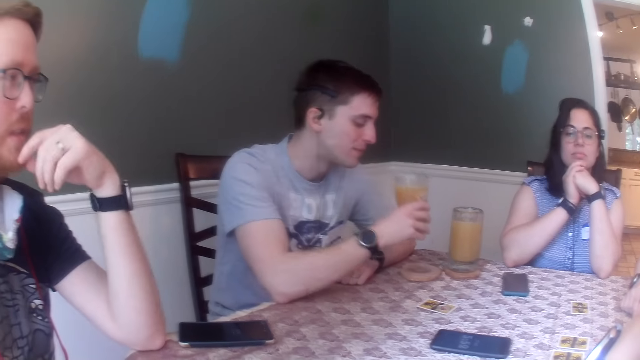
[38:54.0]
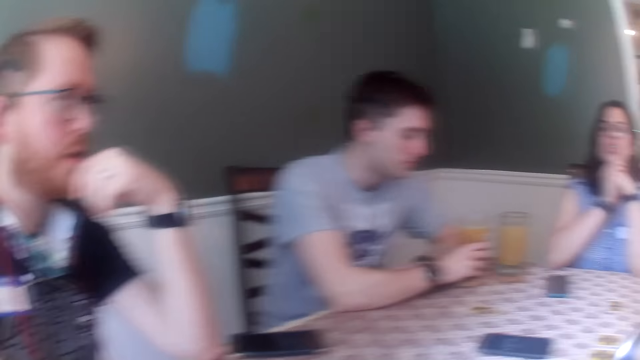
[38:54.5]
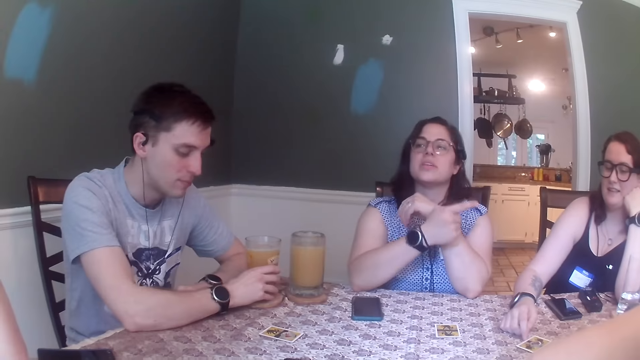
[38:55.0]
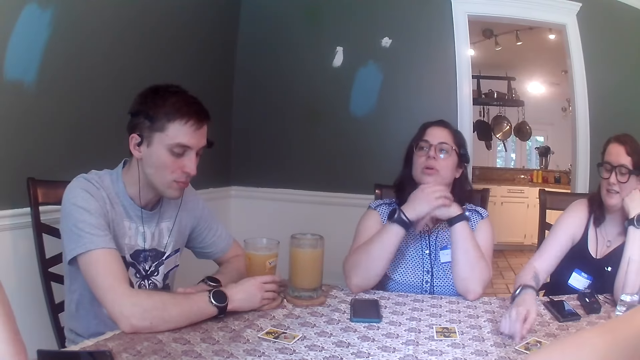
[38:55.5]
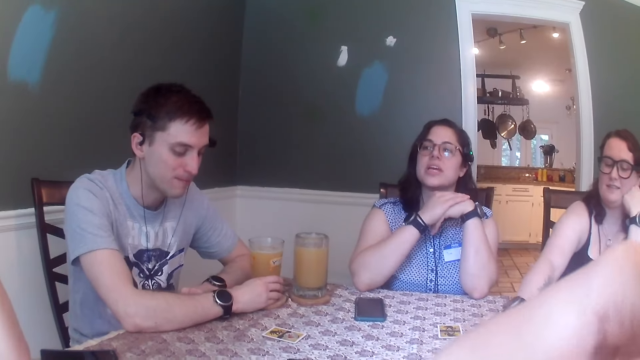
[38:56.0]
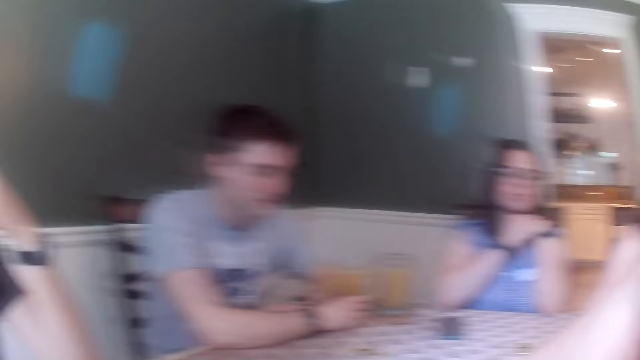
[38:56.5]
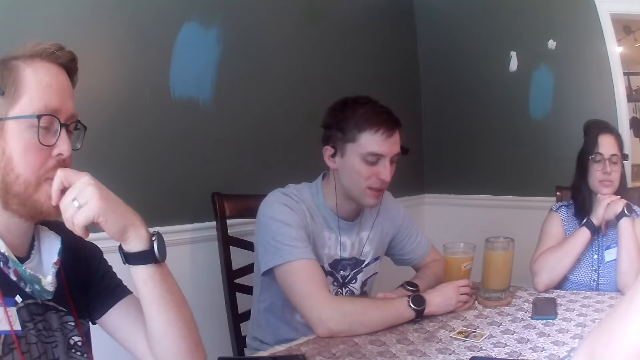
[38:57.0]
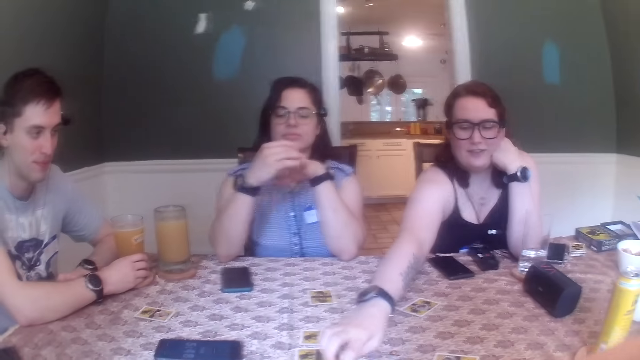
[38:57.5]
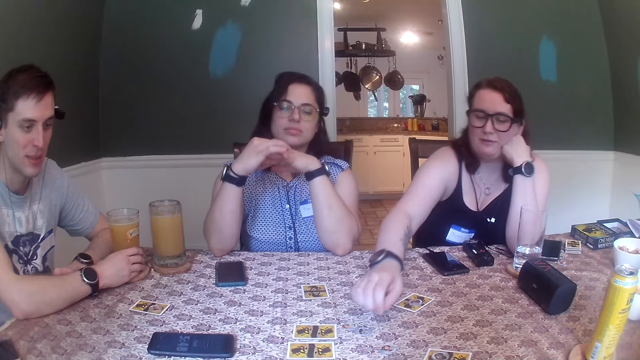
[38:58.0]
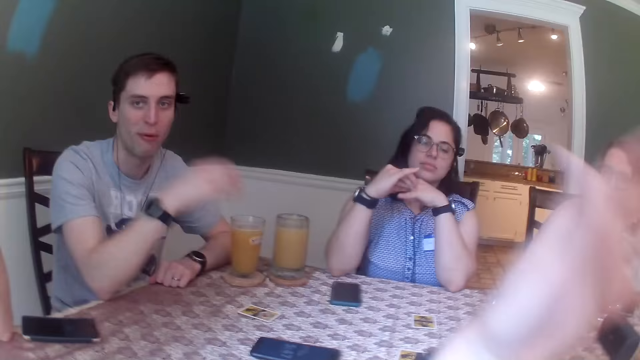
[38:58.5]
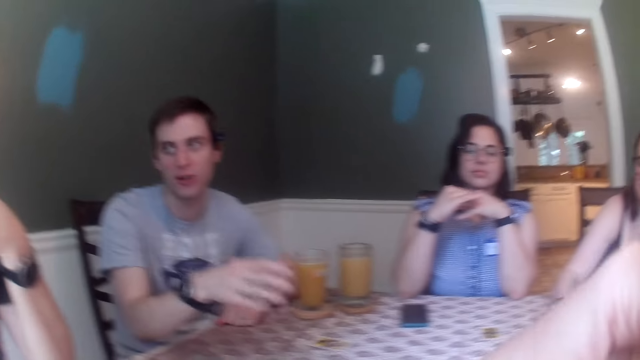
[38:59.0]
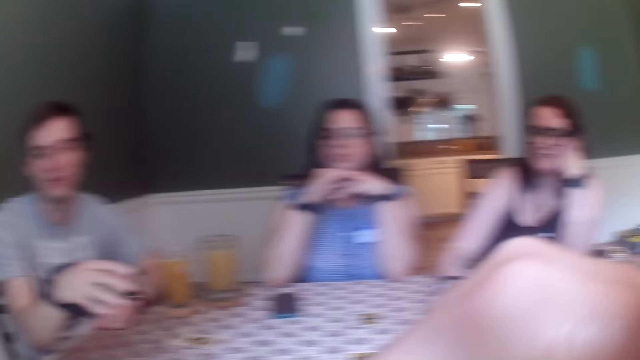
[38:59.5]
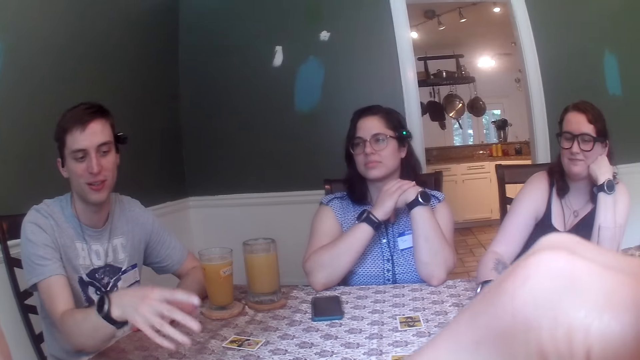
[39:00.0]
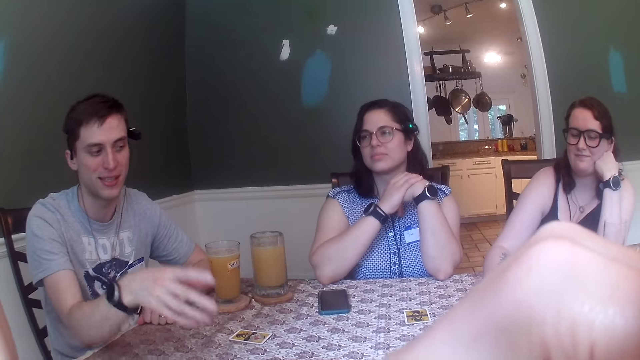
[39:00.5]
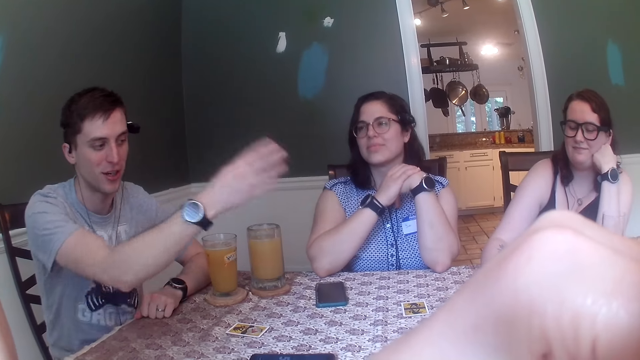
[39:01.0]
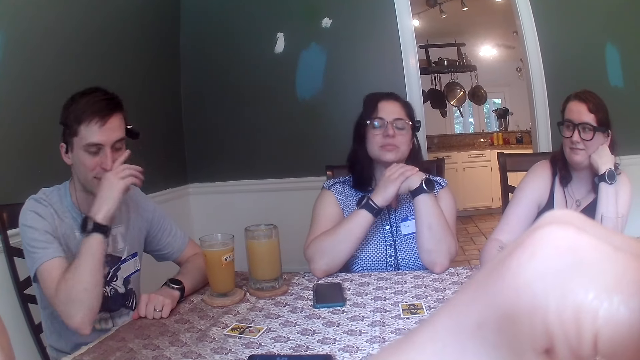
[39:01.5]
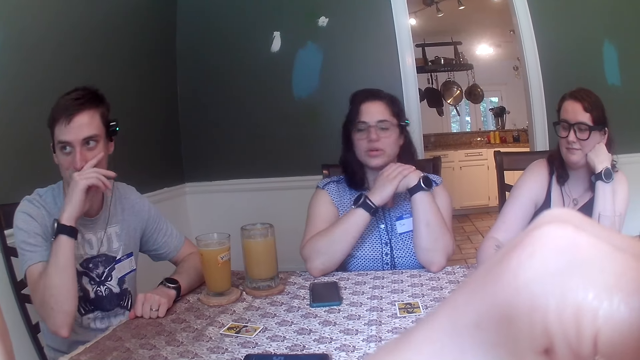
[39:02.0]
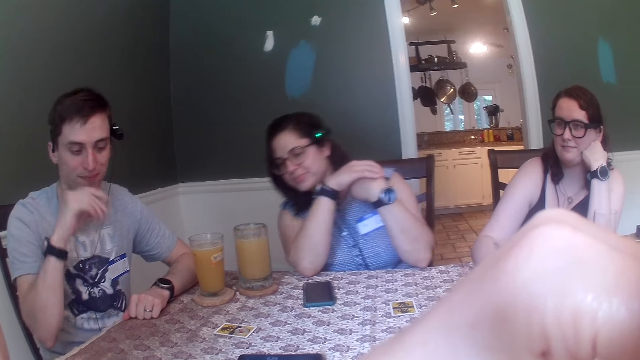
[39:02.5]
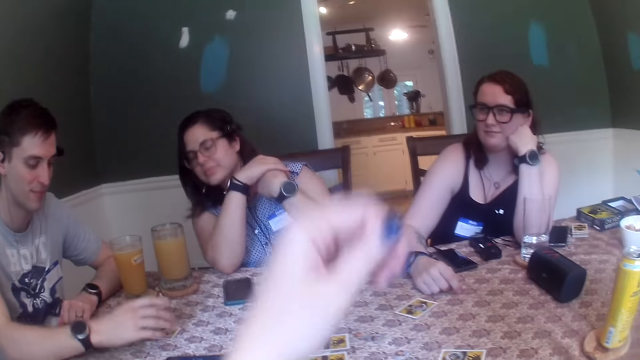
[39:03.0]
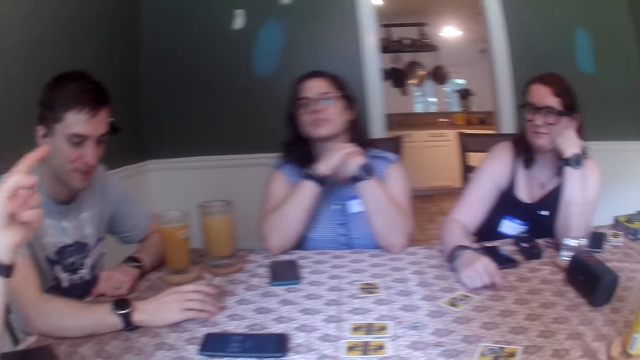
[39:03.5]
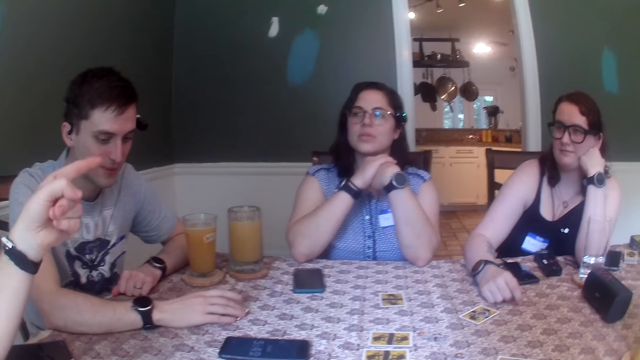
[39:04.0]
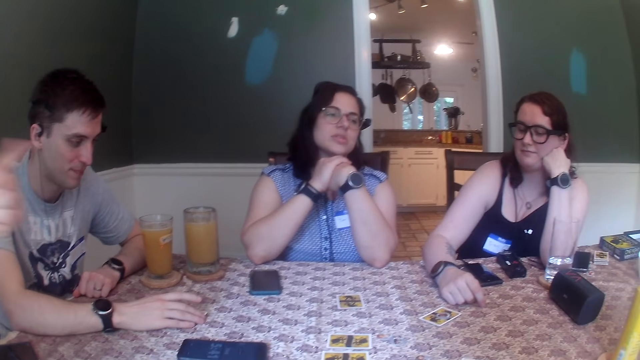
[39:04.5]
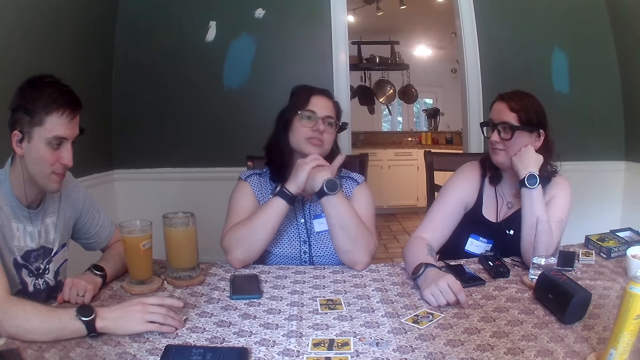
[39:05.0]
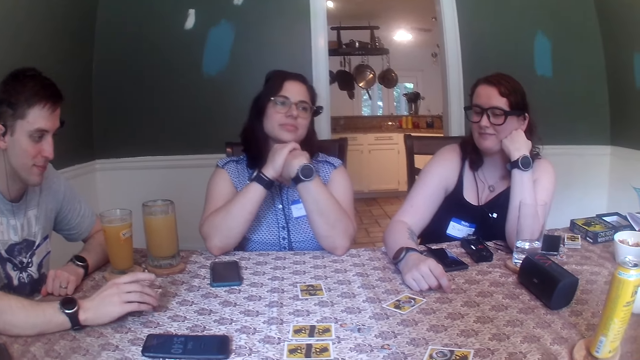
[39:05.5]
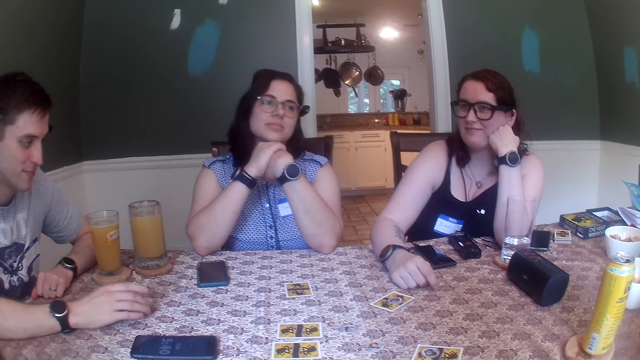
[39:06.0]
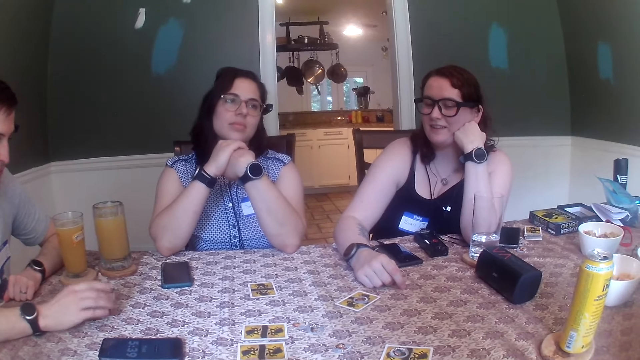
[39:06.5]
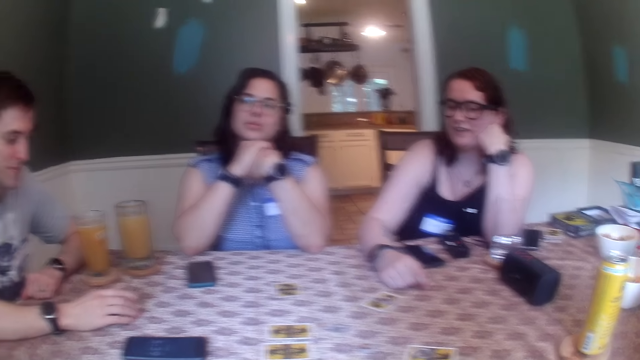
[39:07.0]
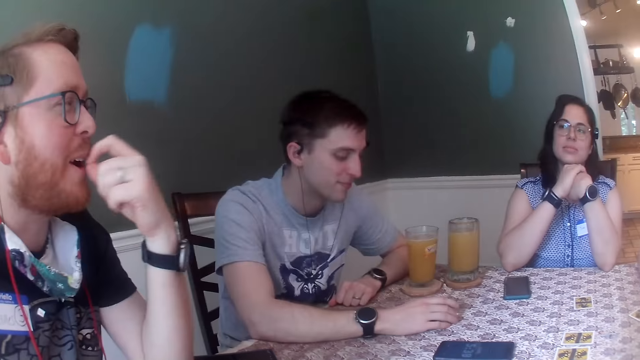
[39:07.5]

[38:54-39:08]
A man drops the glass of juice on the coaster on the table with his right hand. A woman picks a token with her right hand. The first man converses with another man. Another woman converses with the second man. The first man moves the card together with the tile on the table with his right hand.

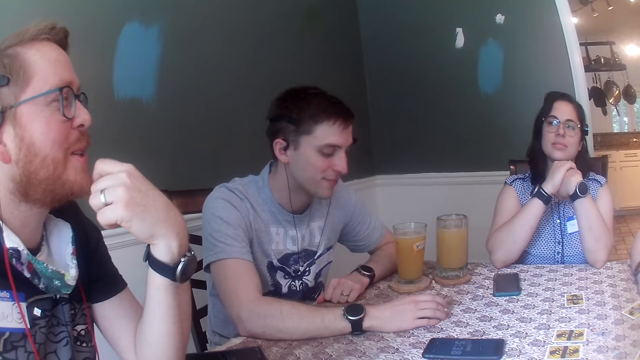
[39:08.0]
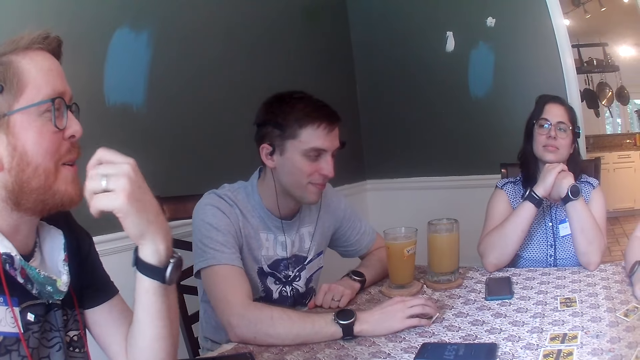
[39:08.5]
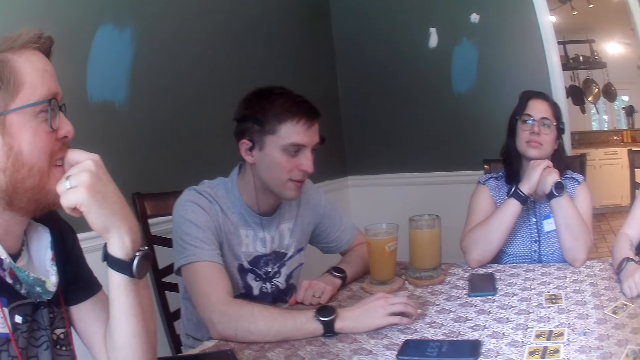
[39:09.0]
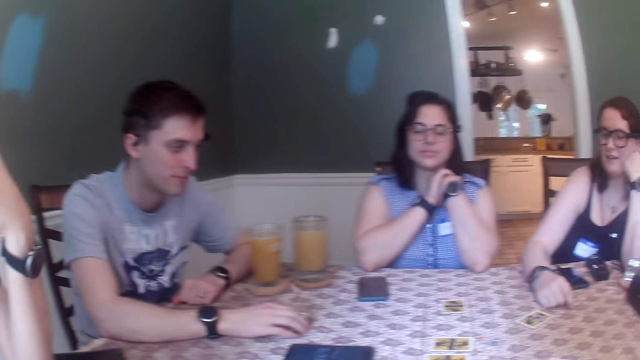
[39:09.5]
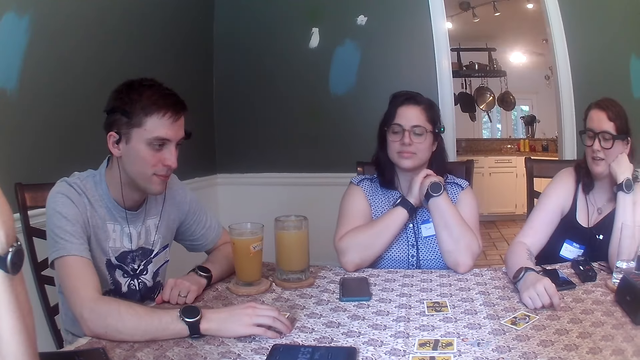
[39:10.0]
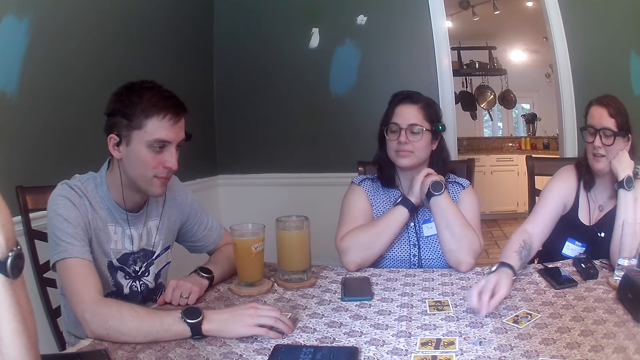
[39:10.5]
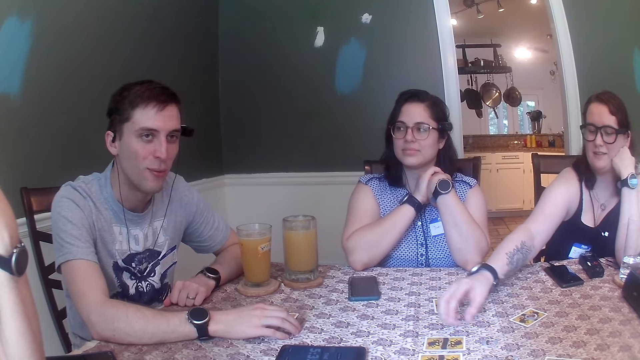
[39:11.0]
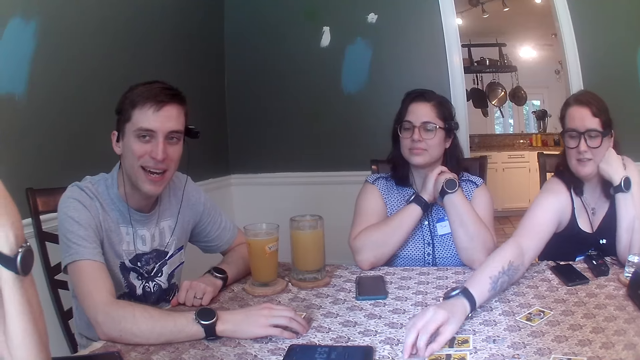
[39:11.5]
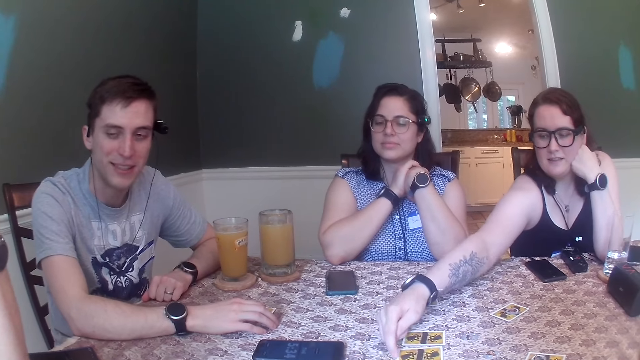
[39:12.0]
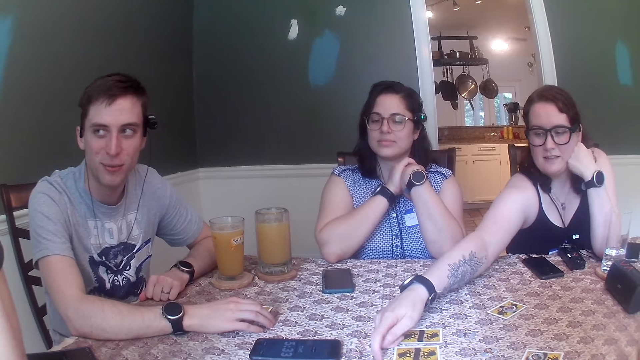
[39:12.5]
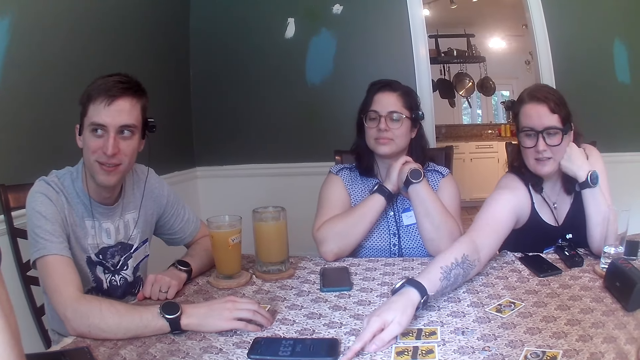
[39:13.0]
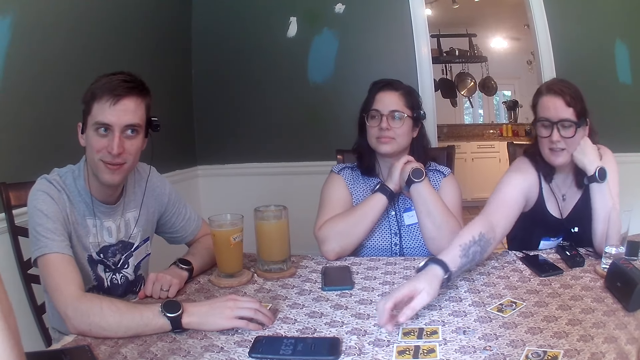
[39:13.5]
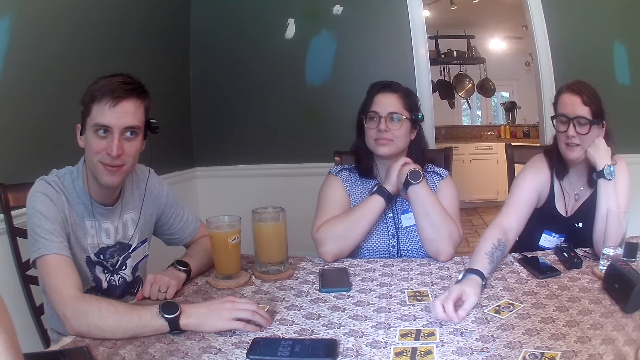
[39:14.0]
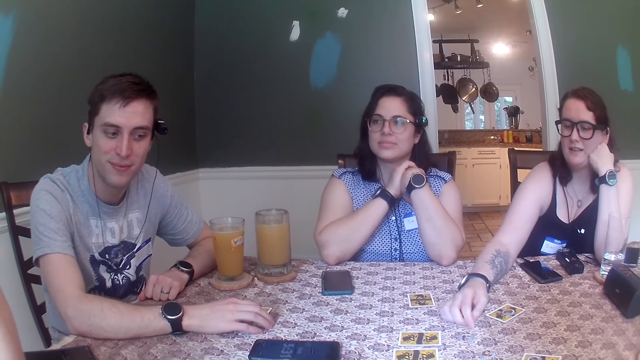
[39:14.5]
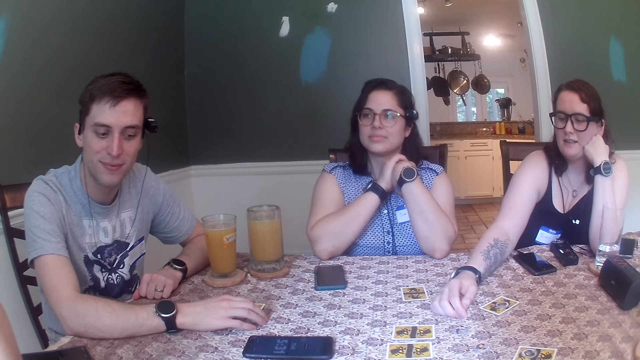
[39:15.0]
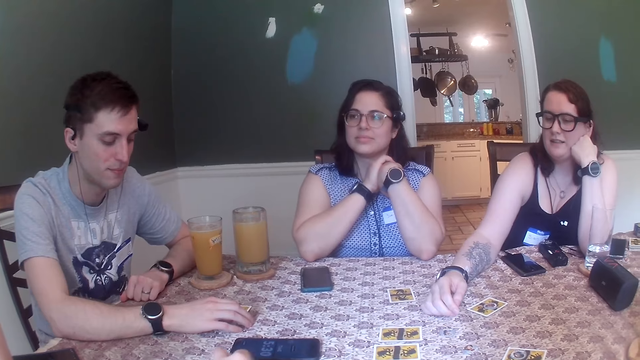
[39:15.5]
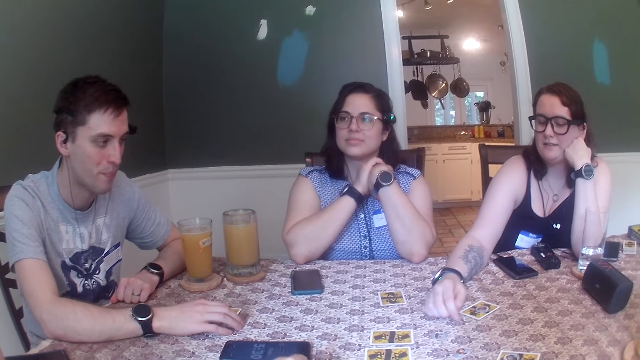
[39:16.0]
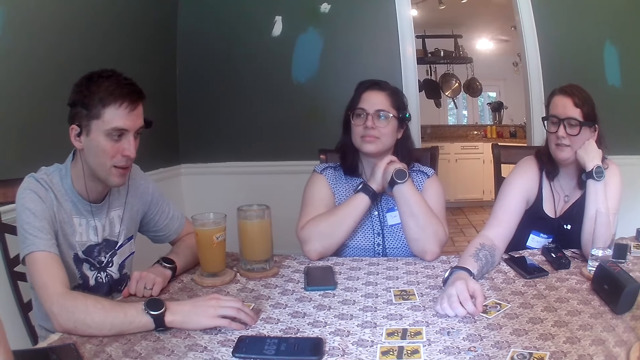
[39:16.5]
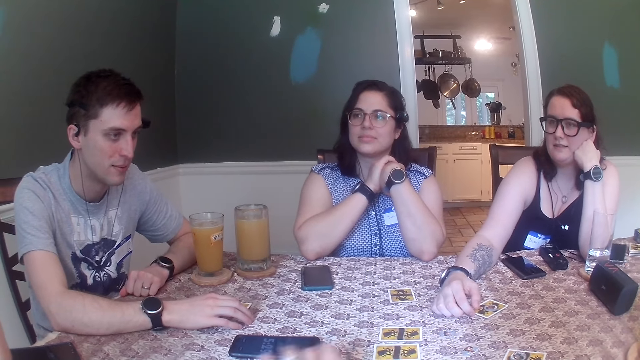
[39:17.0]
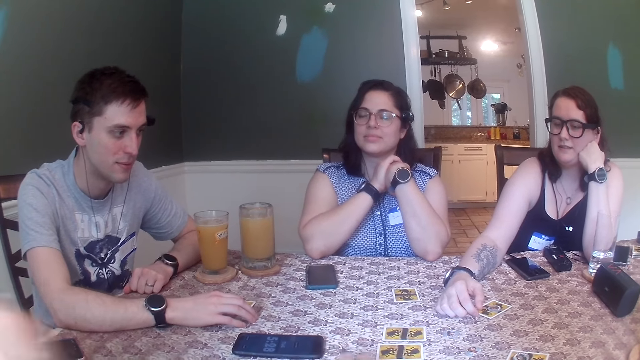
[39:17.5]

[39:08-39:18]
A woman picks a token on the table with her right hand. A man converses with another man. A person pushes a token toward the camera wearer. The woman drops the token on the table with her right hand. The camera wearer holds the token on the table.
